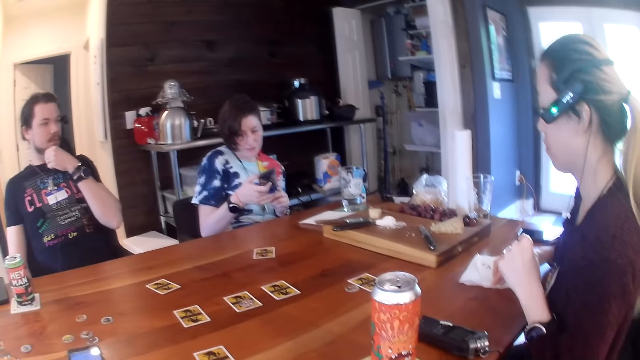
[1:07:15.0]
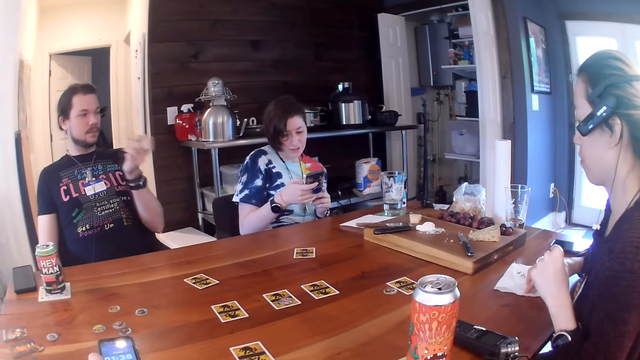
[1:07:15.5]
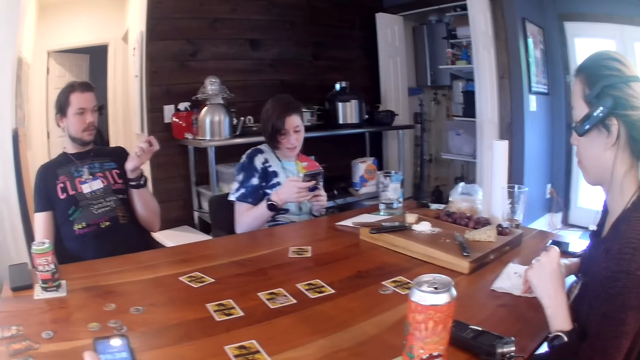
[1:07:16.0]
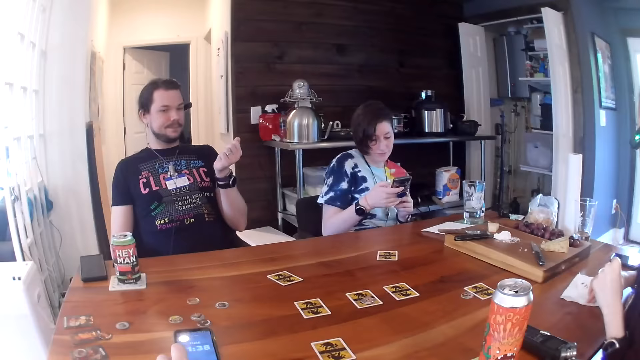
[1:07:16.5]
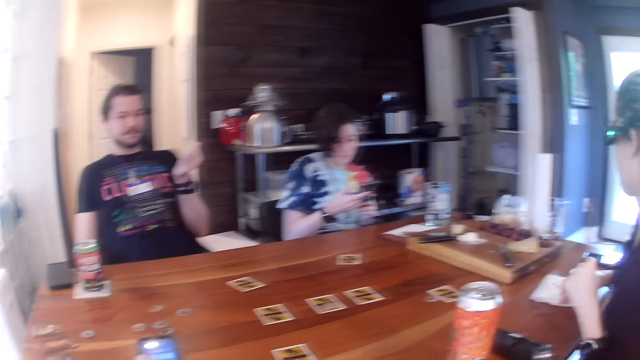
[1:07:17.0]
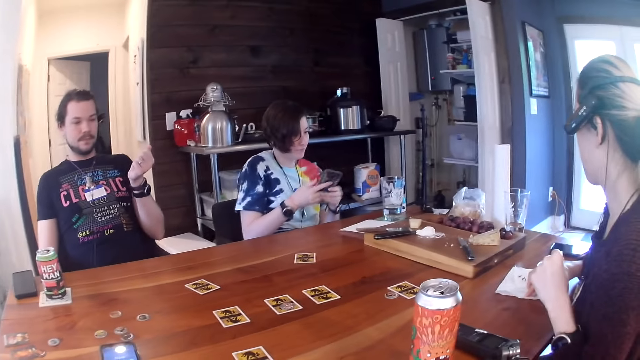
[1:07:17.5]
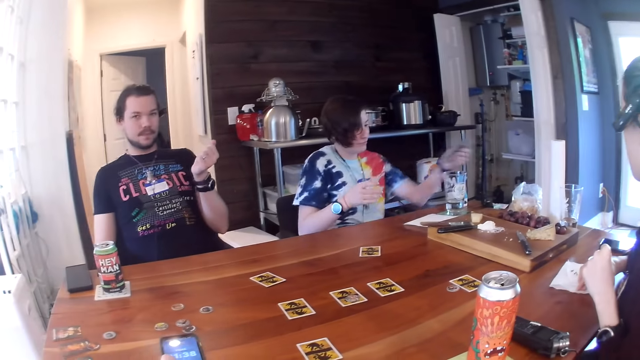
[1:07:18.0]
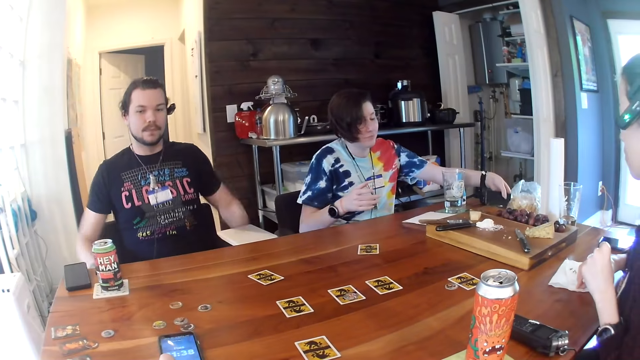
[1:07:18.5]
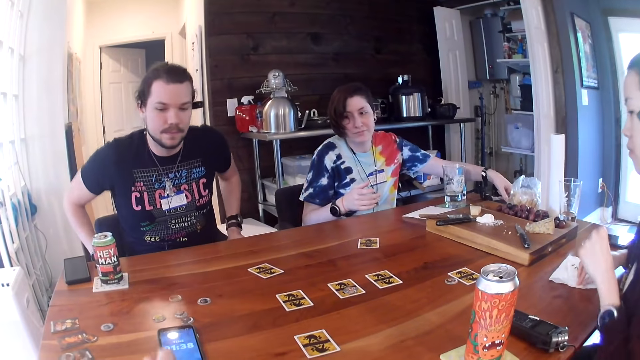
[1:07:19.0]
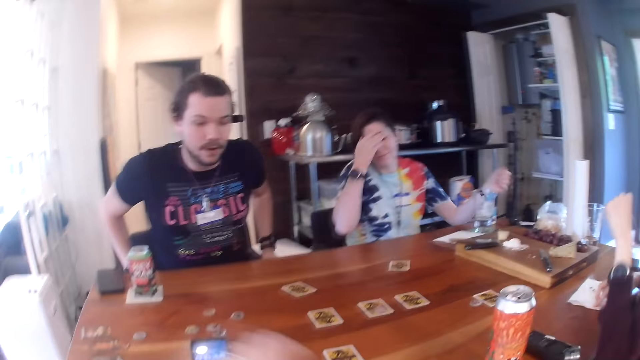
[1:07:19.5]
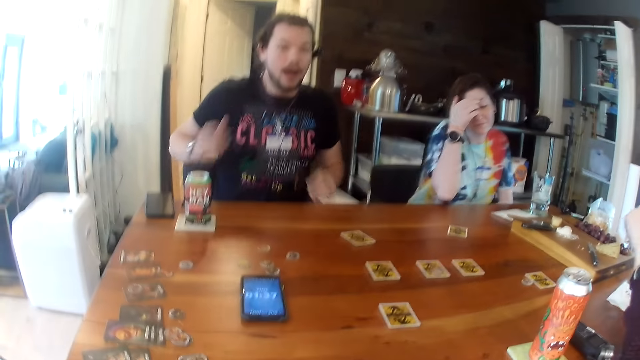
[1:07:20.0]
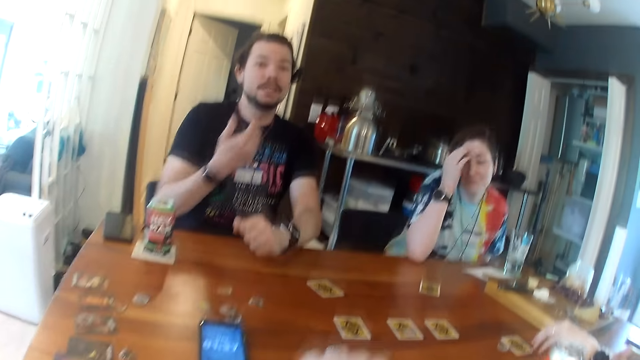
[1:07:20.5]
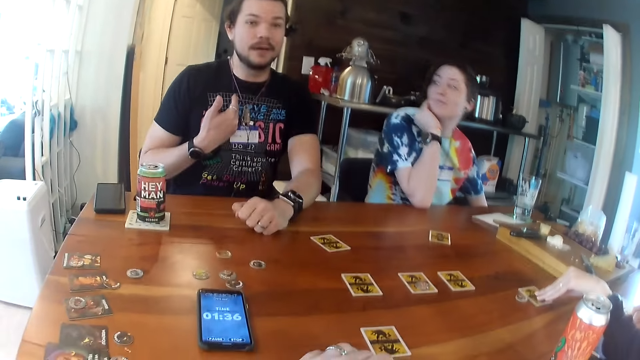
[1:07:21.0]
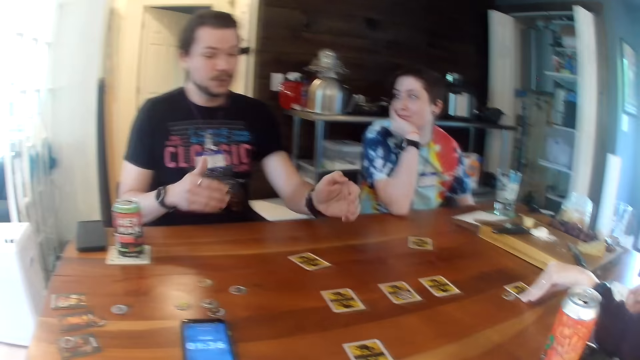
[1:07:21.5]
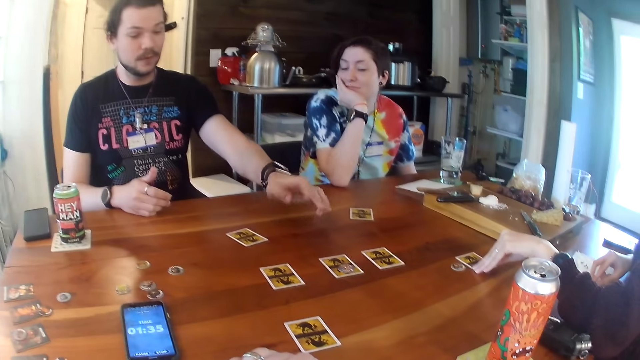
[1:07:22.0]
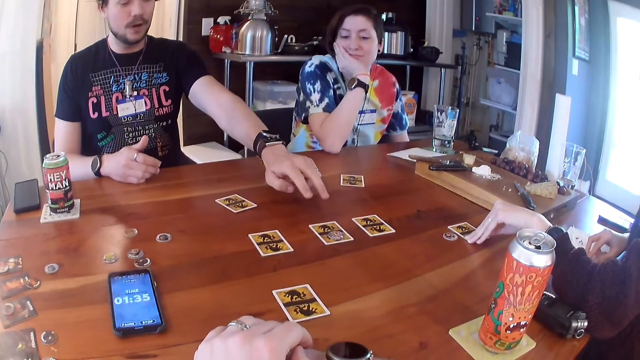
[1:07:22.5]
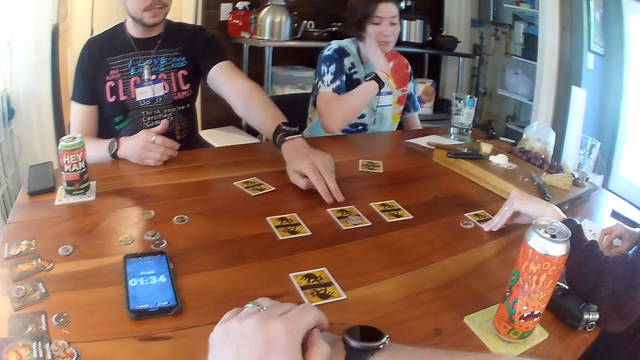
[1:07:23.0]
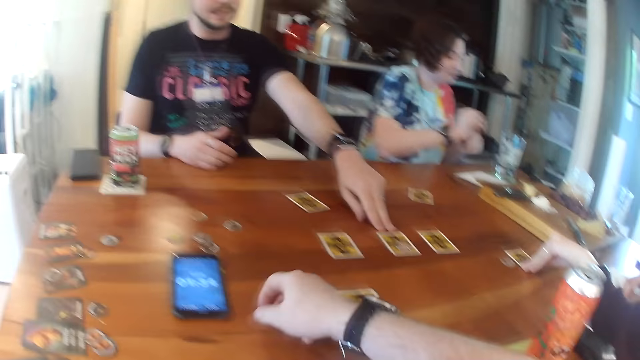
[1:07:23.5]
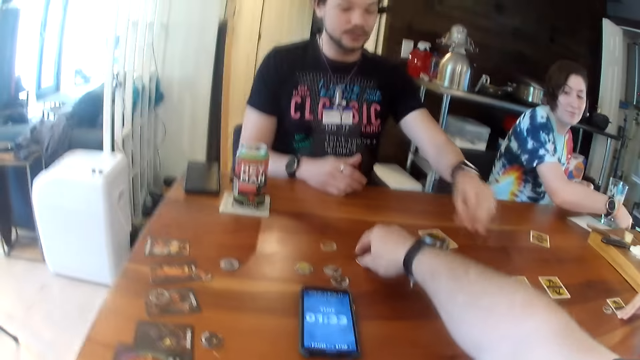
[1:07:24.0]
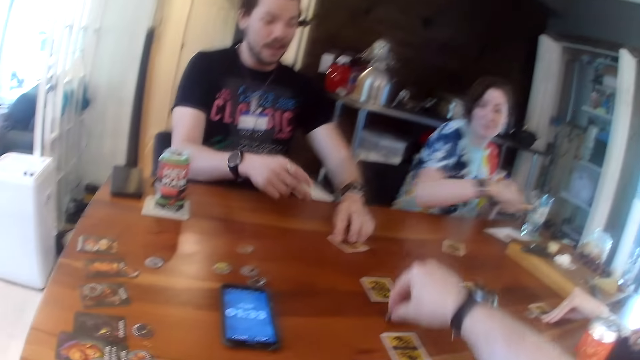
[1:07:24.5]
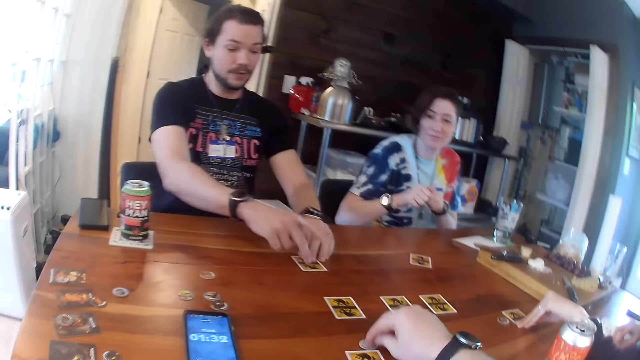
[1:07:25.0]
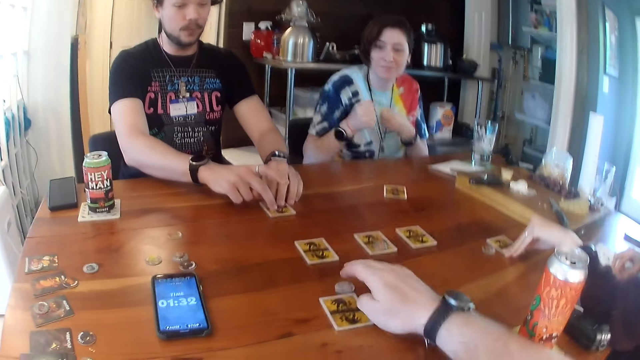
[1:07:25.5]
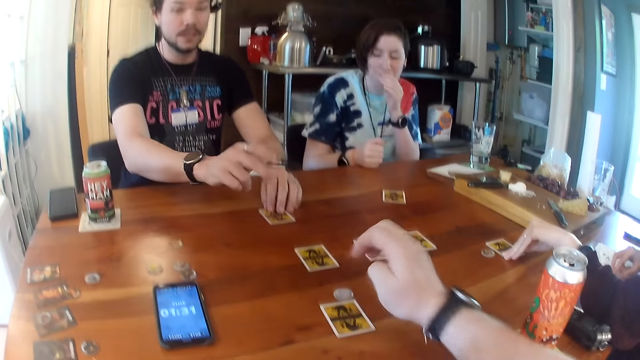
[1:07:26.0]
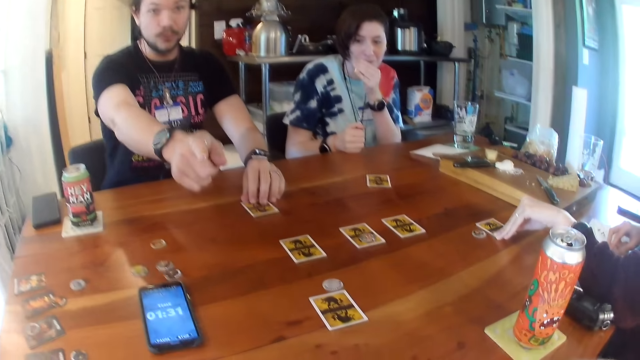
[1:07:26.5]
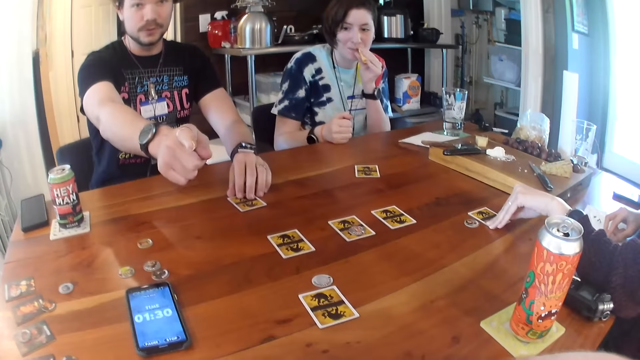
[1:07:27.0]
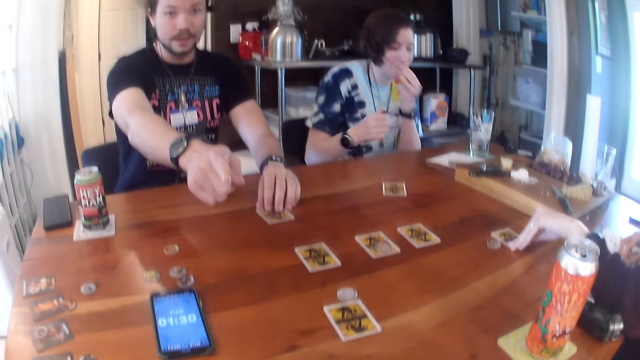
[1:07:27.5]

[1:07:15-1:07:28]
A woman passes her phone from her right to left hand. The woman drops her phone with her left hand. The woman brushes back her hair with her right hand. A man gestures with his hands. The woman places her left hand on a card on the table. The woman has her right hand under her chin. The camera wearer plays a card game. The woman picks up a lip gloss with her right hand. The camera wearer picks up a coin with his right hand and drops the coin with his right hand. The woman opens the lip gloss with her hands. The woman applies the lip gloss with her left hand.

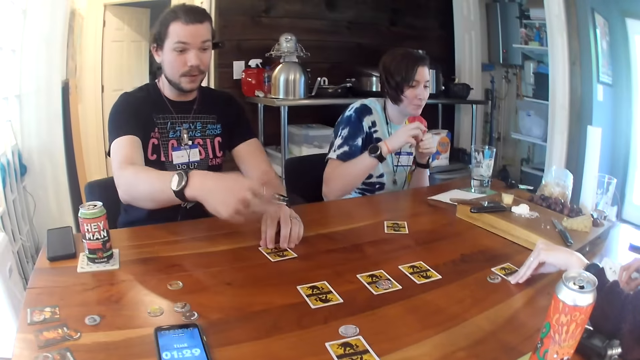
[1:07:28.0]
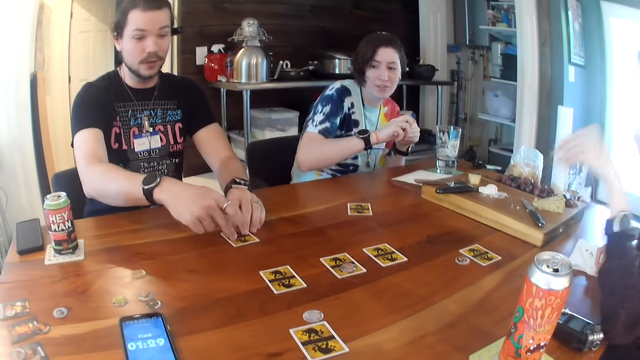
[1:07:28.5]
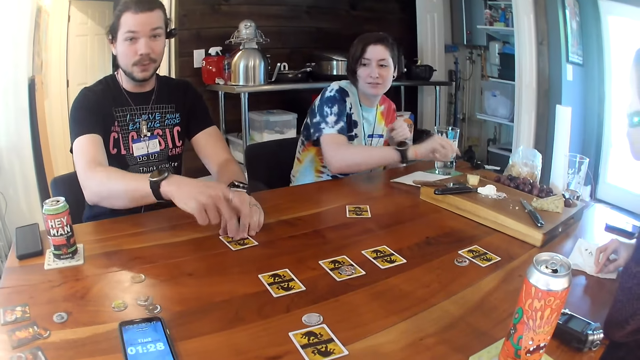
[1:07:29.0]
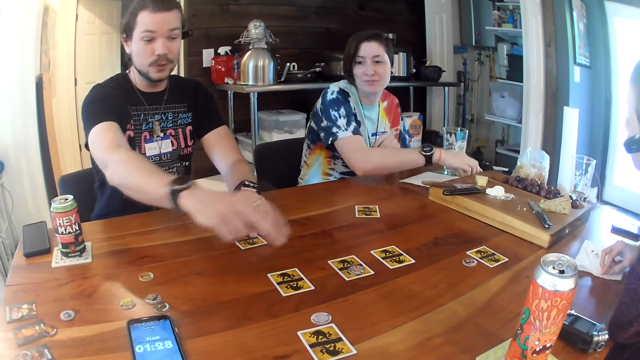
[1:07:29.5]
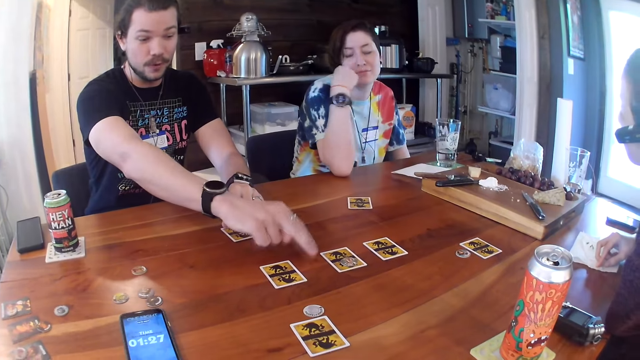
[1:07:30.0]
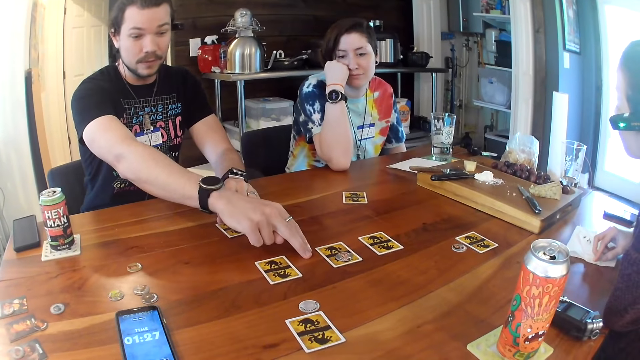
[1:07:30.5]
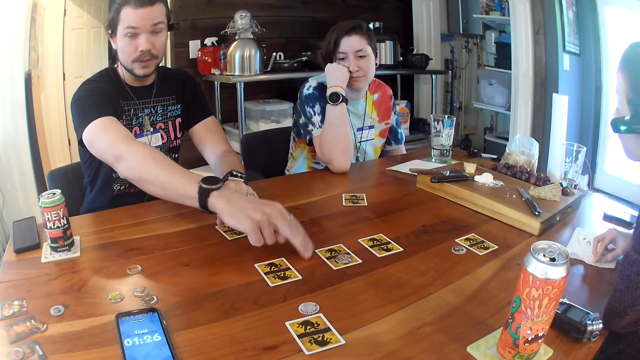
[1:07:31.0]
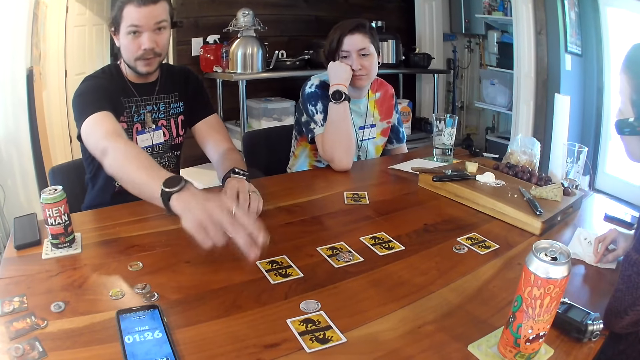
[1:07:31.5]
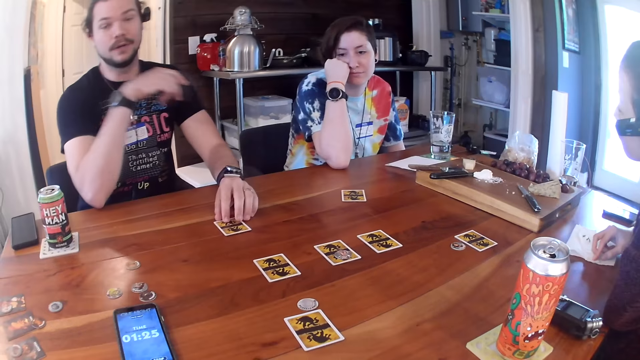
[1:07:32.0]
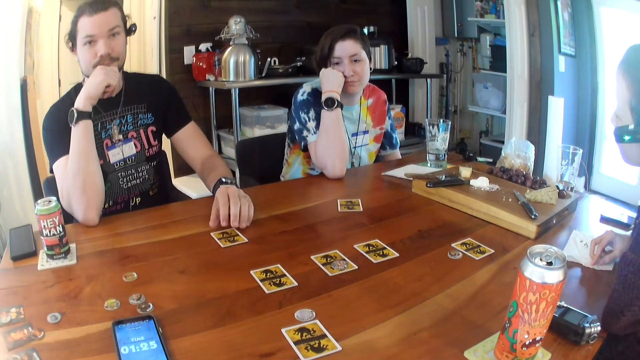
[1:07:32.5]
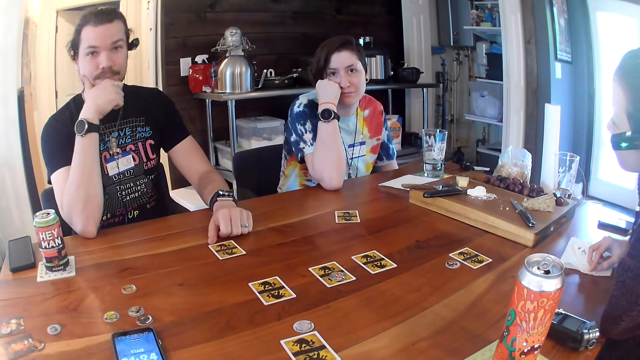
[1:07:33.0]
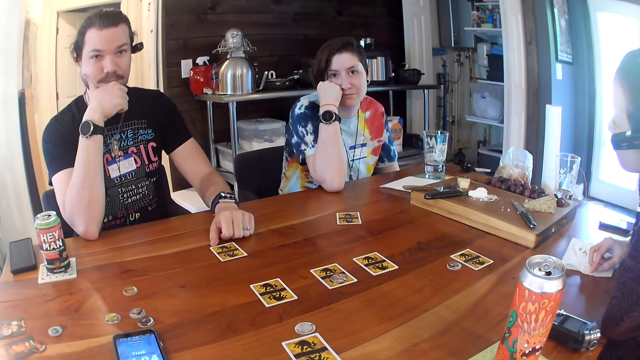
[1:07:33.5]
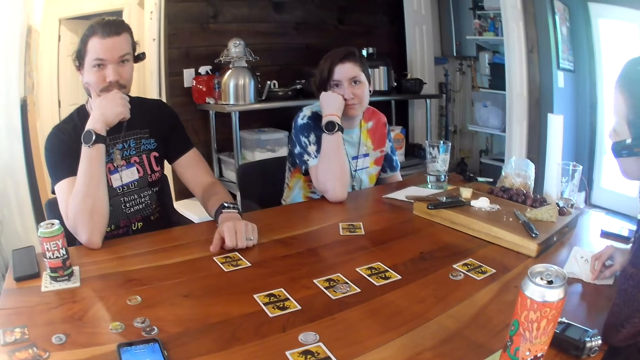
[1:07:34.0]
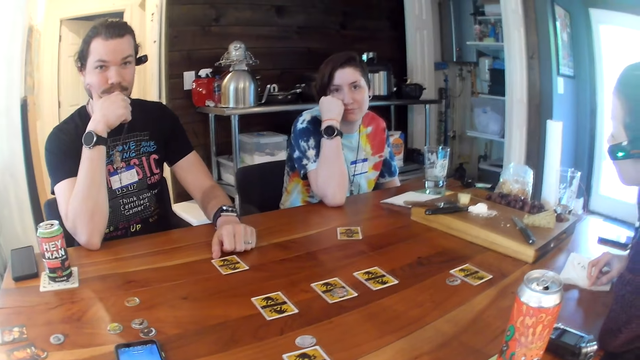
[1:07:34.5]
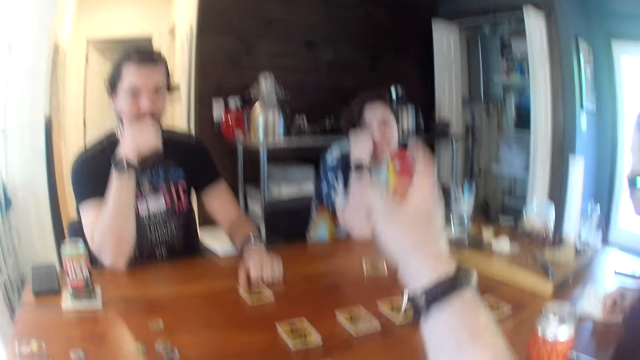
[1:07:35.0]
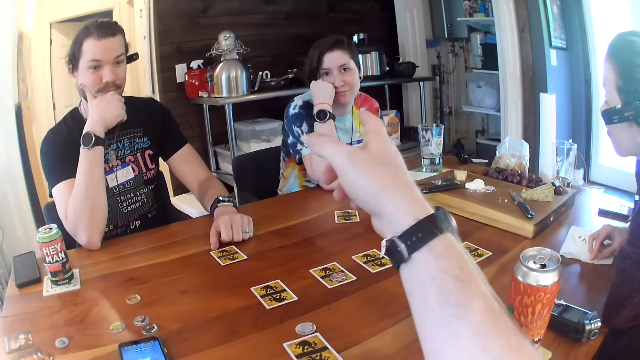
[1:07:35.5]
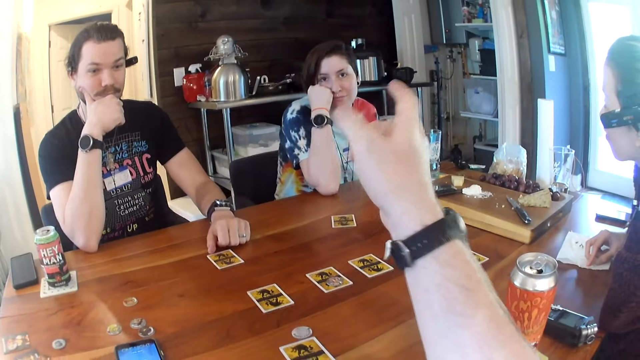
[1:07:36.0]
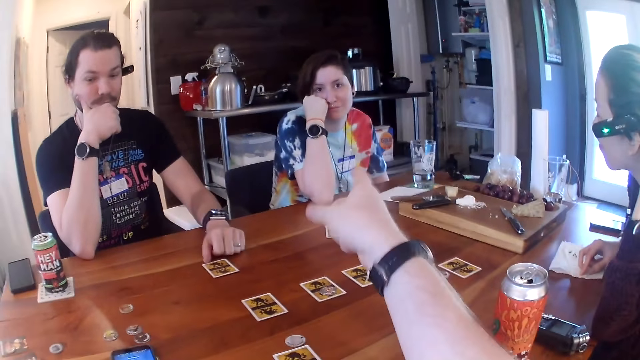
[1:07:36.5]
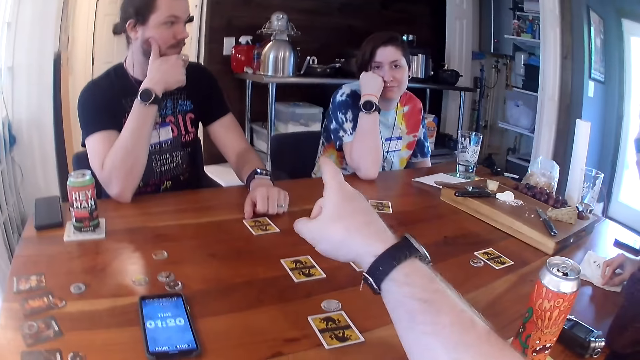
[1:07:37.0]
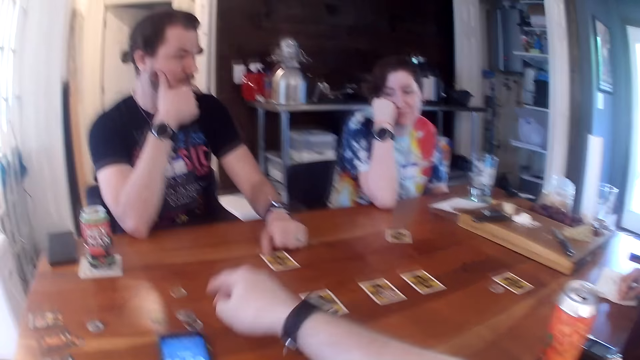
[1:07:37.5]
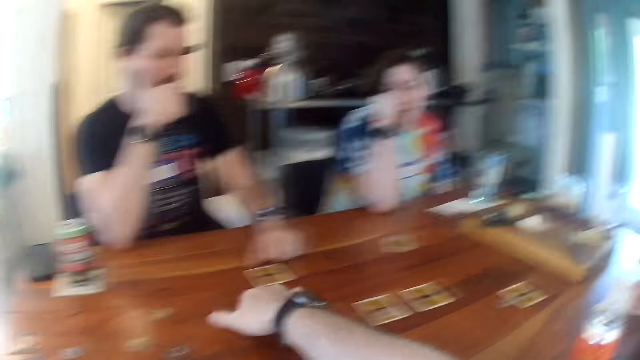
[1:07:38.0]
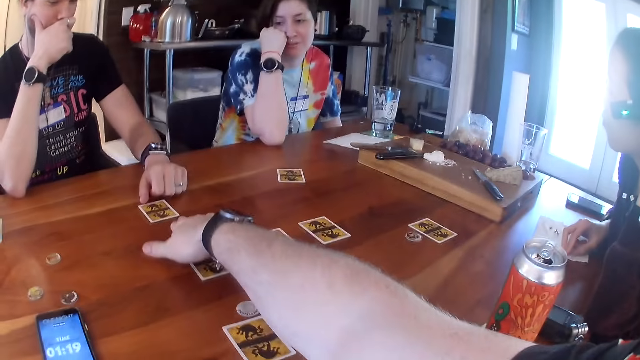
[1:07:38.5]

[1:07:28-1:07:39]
A woman places her left hand on her chin. The woman drops the lip gloss with her right hand. A man places his right hand under his chin. The woman applies the lip gloss with her left hand and places her right hand under her chin. The camera wearer gestures with his right hand.
